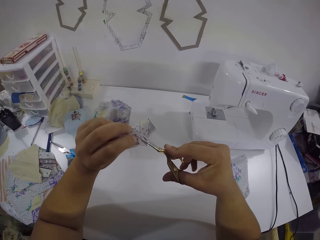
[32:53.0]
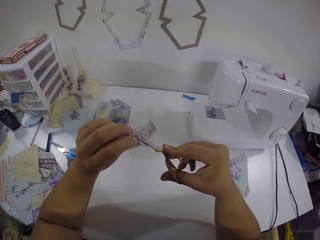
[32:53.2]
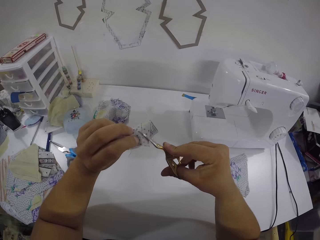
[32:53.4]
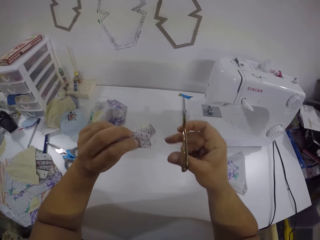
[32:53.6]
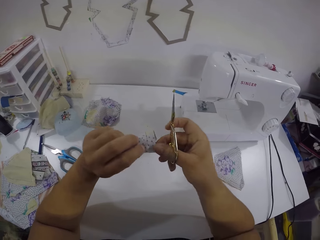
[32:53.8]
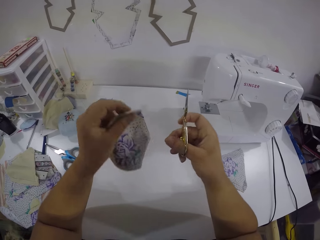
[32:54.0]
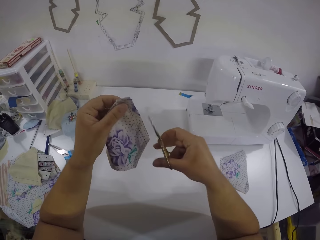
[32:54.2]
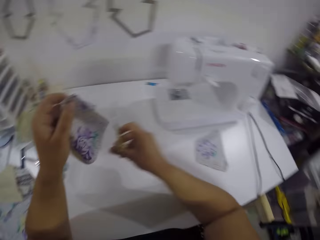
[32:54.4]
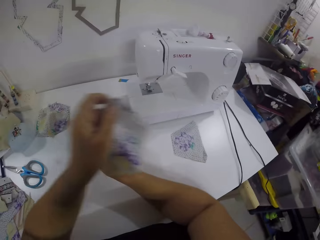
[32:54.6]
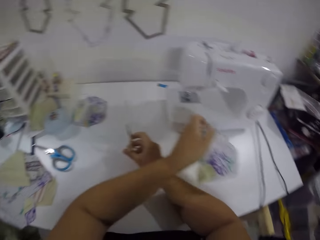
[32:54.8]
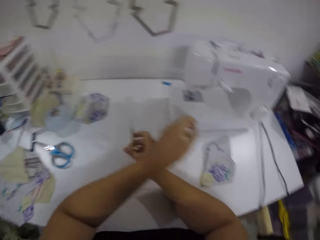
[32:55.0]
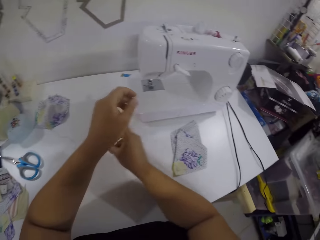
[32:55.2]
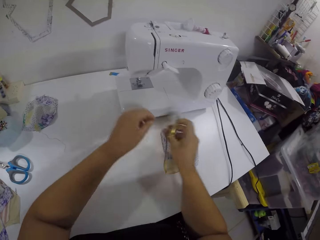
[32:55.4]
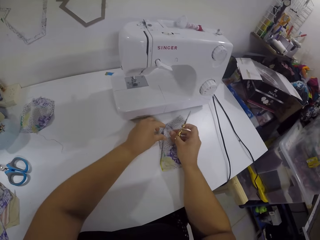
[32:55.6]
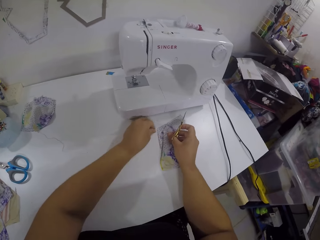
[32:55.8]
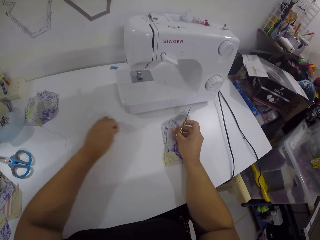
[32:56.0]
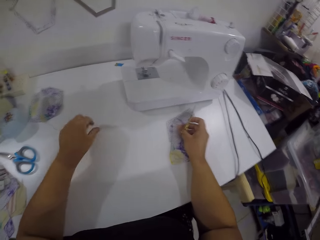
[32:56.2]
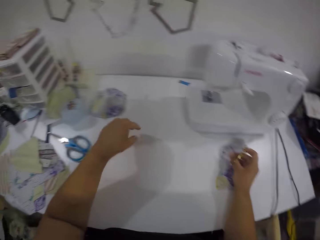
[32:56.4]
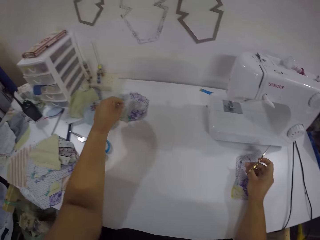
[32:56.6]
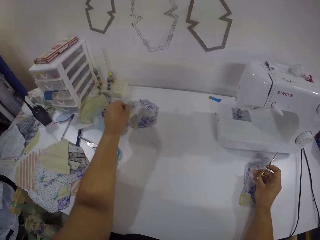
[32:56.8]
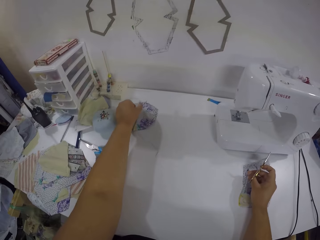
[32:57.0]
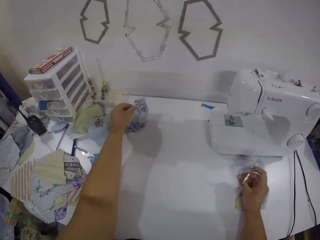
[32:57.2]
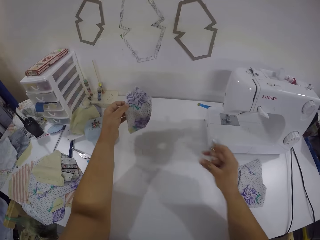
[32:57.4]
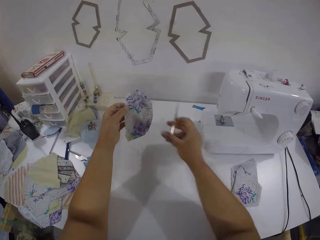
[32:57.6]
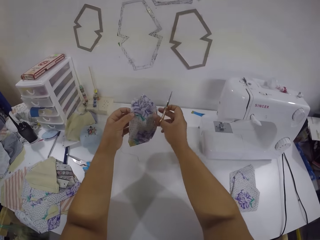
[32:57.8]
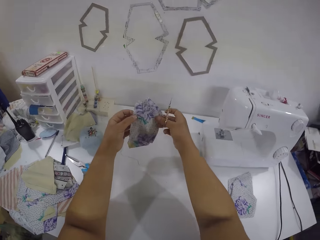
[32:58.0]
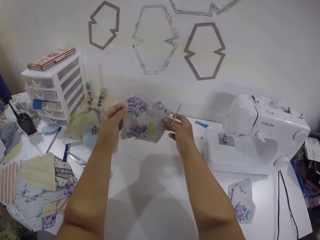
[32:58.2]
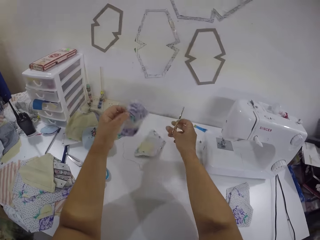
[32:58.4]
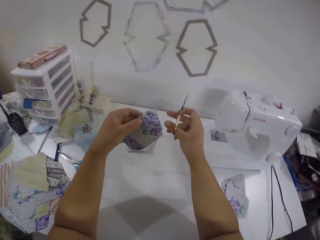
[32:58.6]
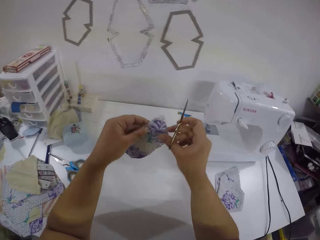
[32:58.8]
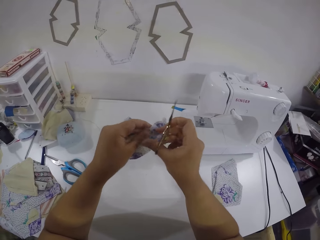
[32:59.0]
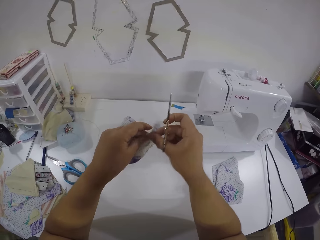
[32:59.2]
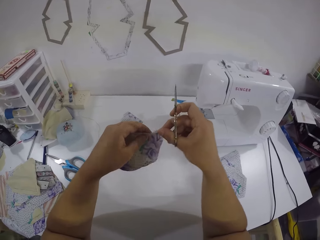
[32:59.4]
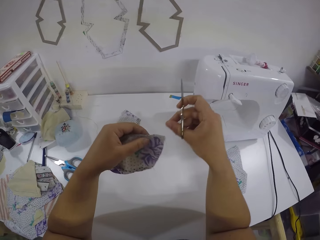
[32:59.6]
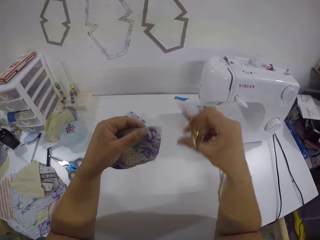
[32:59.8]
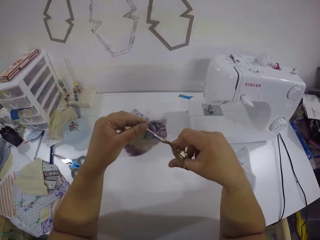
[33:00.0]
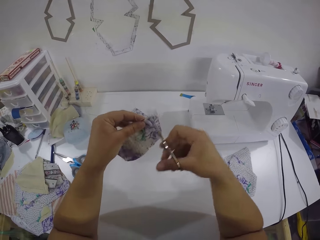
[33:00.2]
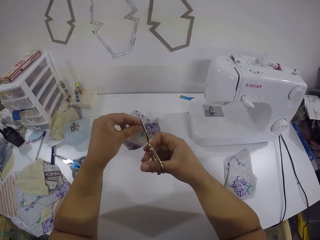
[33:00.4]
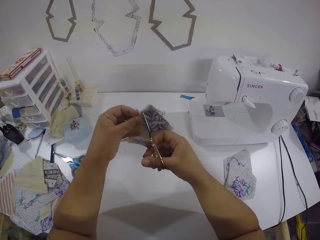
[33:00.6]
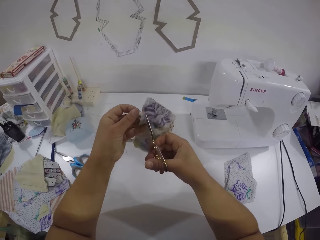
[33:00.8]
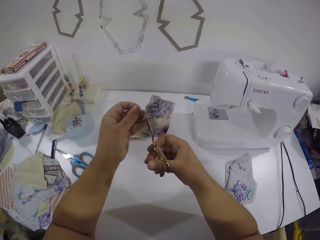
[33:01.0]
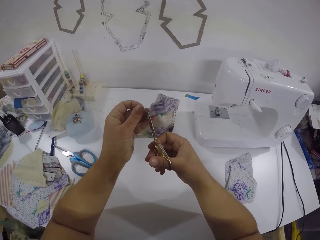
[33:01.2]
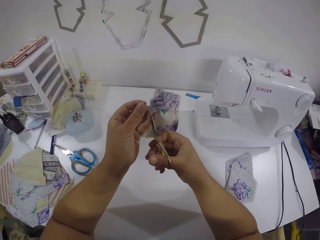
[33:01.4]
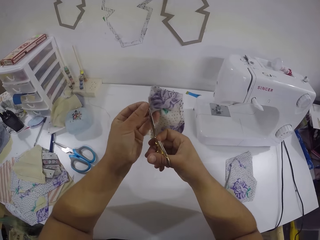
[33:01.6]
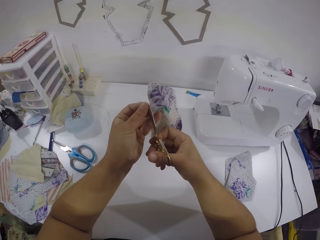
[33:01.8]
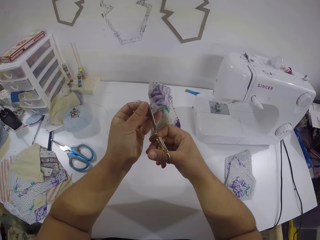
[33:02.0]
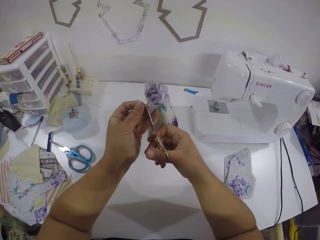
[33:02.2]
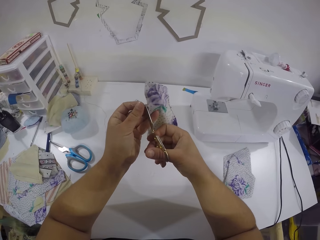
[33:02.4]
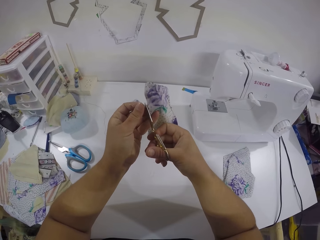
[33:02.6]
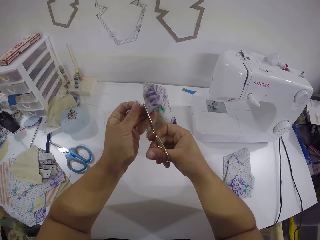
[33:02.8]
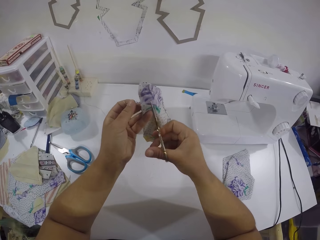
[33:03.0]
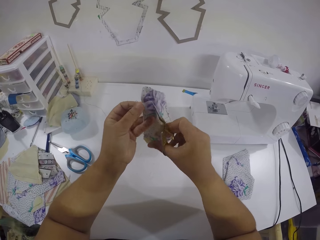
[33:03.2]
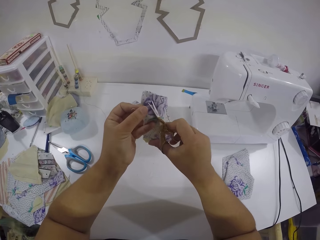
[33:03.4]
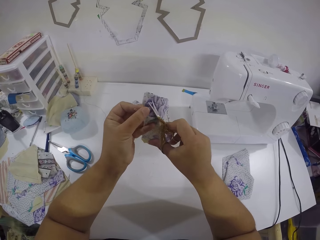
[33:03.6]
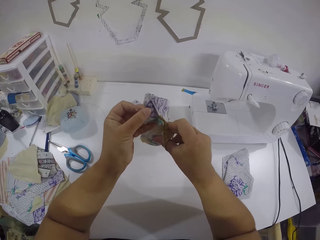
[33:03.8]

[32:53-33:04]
The camera wearer turns the fabric or piece of cloth. She removes threads on the fabric with scissors on the right hand. She turns the fabric. She drops the piece of cloth on the table with her left hand. She moves both hands. She places her right hand on the piece of cloth. She removes thread from the piece of cloth with her left hand. She picks up pieces of cloth from the table with her left hand. She drops a piece of cloth on the table with her right hand. She holds the fabric with both hands. She removes thread from the piece of cloth with her right hand. She holds the fabric with both hands. She turns the fabric with the left hand. She cuts threads from the piece of cloth with the scissors in her right hand.

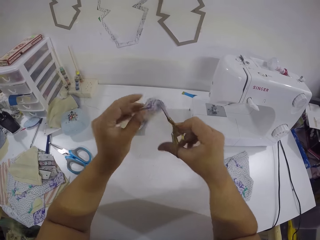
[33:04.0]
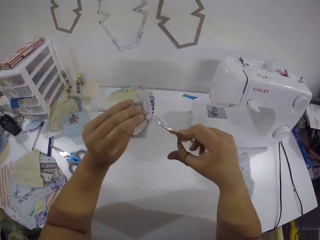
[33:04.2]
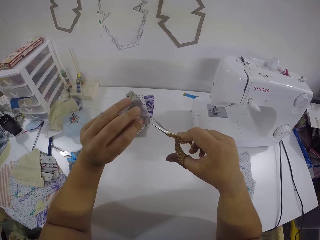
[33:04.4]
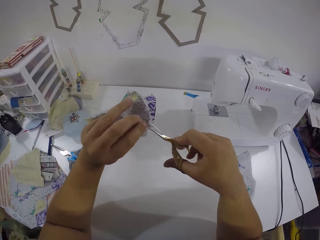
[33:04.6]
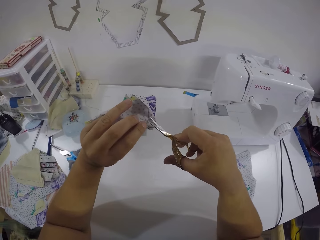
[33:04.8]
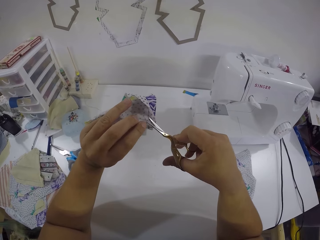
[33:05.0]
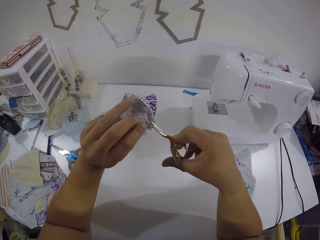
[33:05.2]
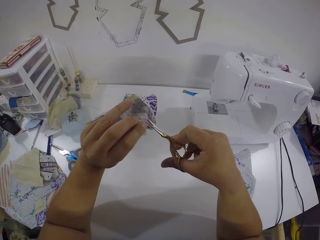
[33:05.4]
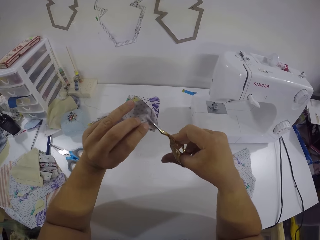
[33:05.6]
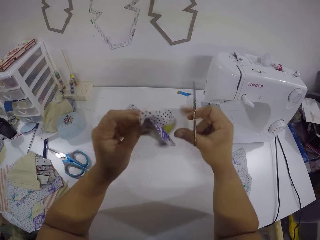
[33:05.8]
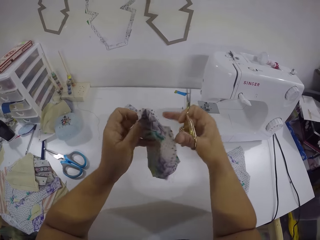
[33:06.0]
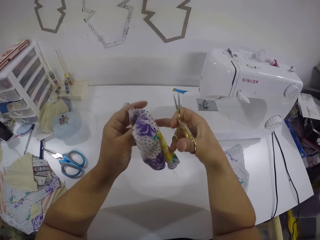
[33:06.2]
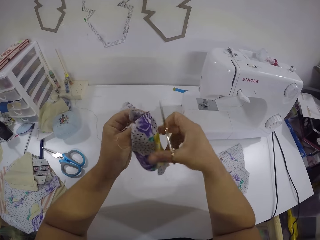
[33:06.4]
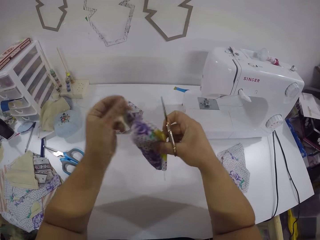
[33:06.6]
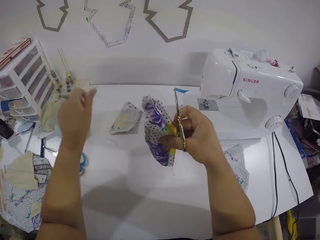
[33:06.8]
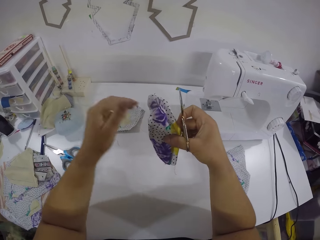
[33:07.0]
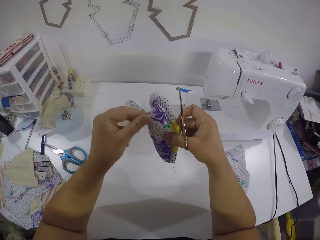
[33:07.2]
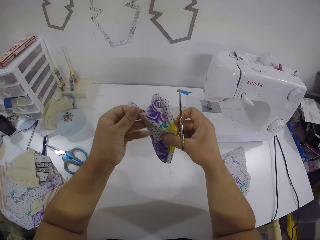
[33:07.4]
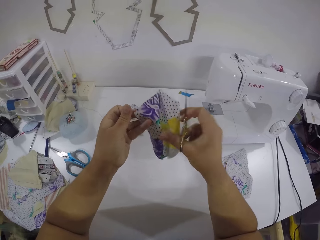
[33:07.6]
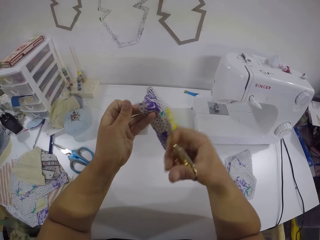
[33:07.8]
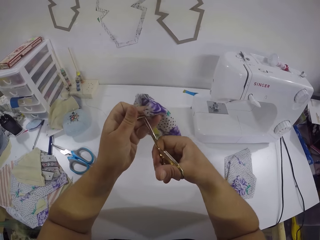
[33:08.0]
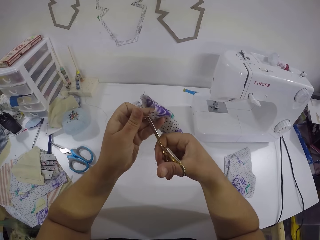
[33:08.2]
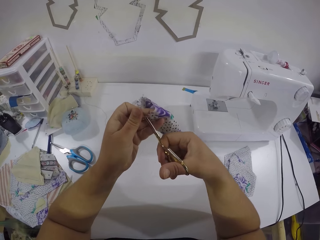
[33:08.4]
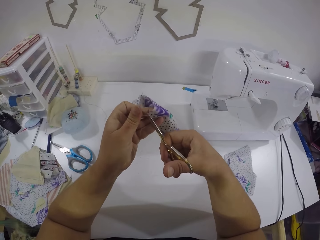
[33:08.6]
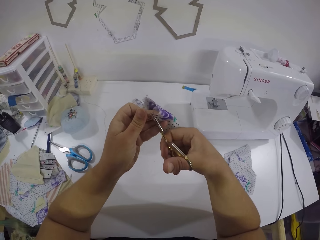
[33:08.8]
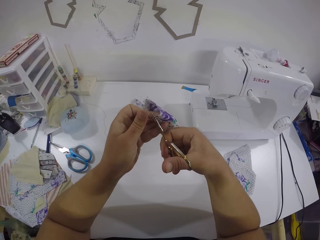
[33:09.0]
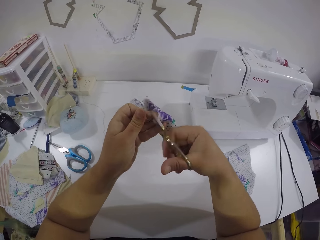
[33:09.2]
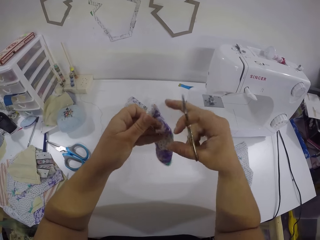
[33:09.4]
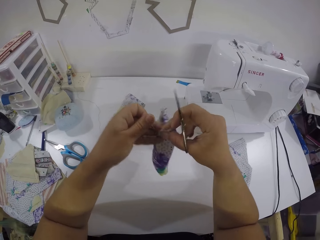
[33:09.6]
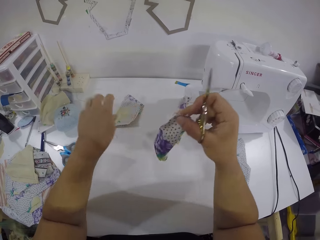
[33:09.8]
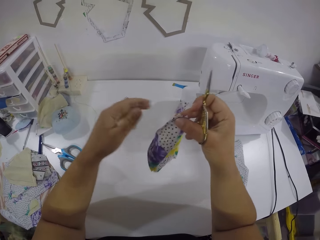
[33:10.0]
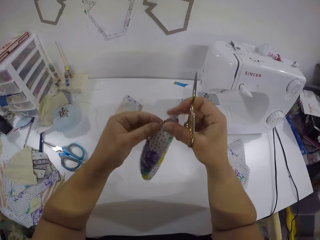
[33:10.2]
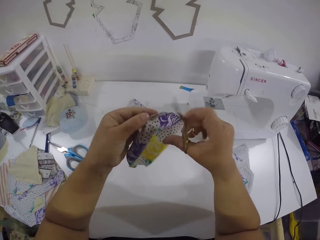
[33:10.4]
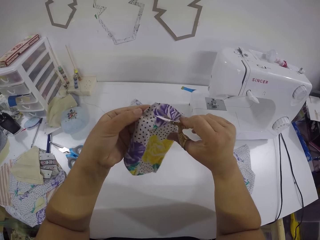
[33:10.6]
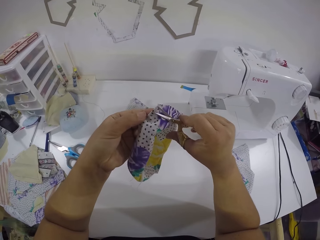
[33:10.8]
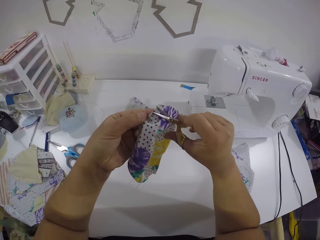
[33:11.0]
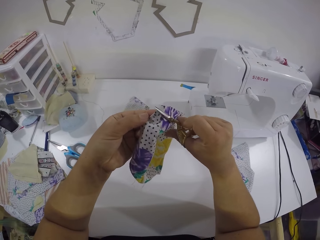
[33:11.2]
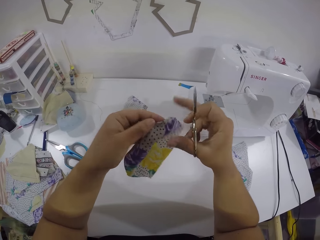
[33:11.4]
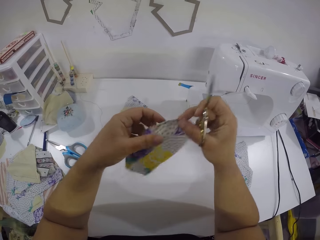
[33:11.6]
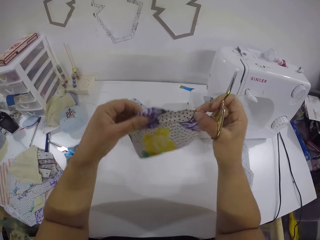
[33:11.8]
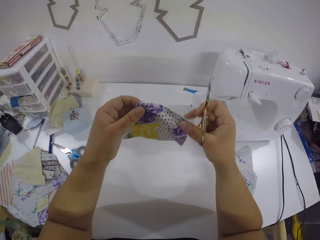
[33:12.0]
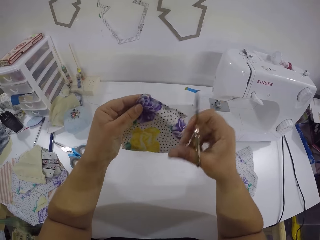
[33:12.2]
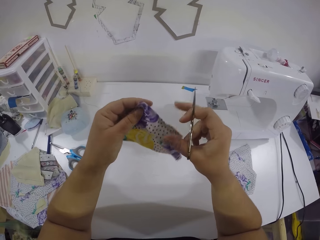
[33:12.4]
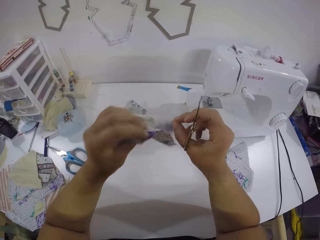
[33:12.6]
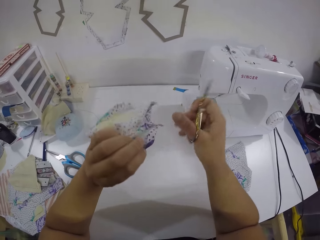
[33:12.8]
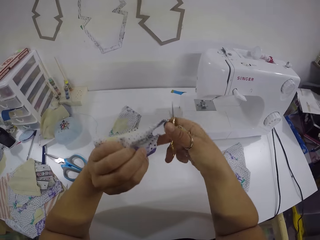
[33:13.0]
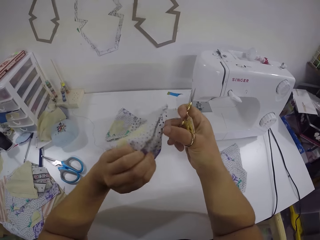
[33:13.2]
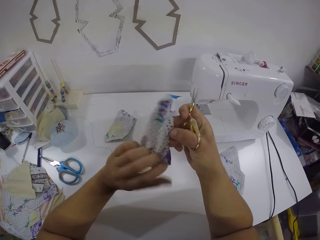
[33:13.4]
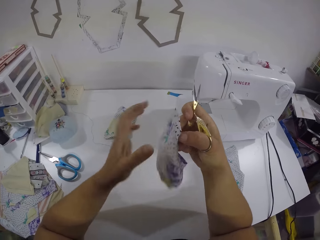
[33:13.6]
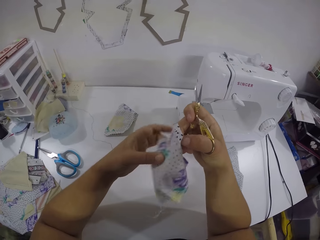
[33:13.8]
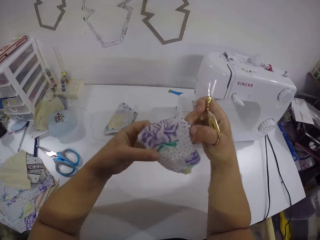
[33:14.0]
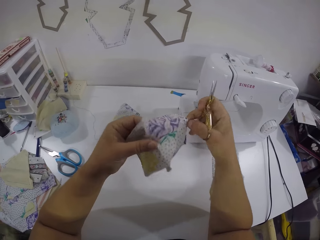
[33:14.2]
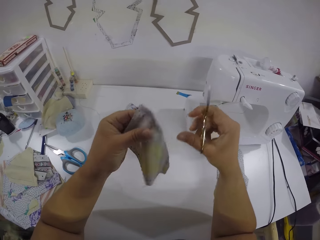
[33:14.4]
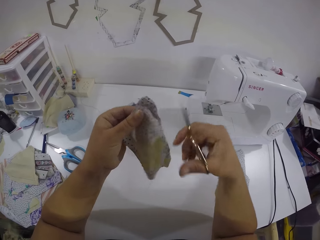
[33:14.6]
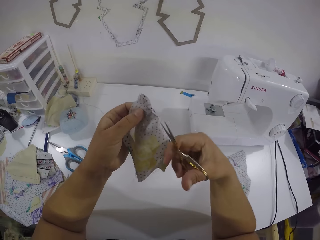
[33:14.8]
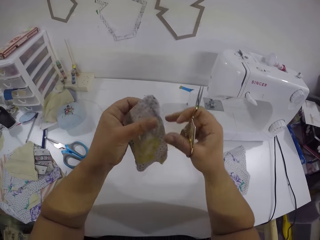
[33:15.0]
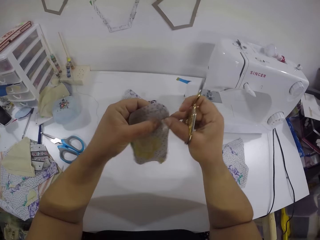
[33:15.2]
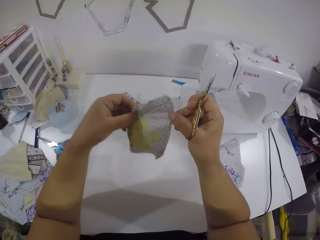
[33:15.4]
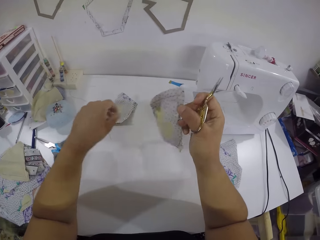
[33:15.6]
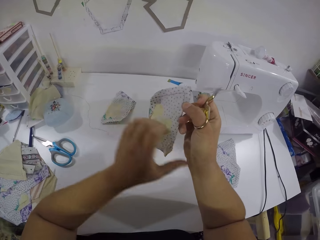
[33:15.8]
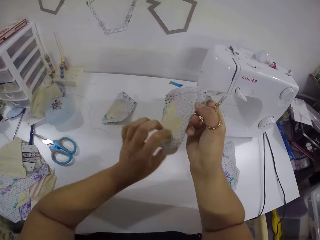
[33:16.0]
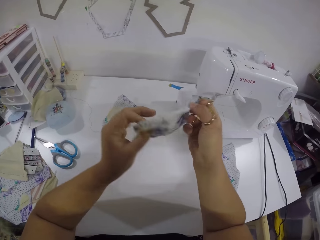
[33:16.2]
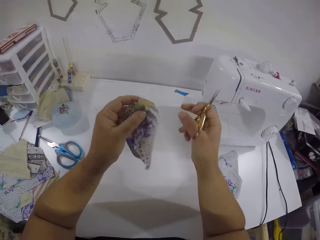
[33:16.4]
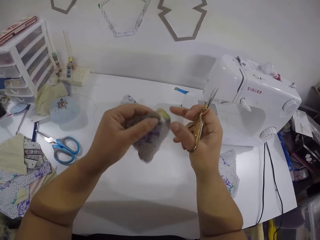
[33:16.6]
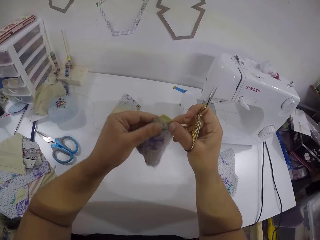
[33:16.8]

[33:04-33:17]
The camera wearer turns the fabric. She removes threads on the fabric with scissors in the right hand. She turns the fabric with the left hand. She removes thread from the fabric with the left hand. She removes threads on the fabric with the scissors in the right hand. She drops the thread on the table with her left hand. She holds the fabric with the right hand. She holds the fabric with the left hand. She removes threads on the fabric with the scissors in the right hand. She moves the fabric with both hands. She turns the fabric with the left hand. She removes thread from the fabric with the left hand.
